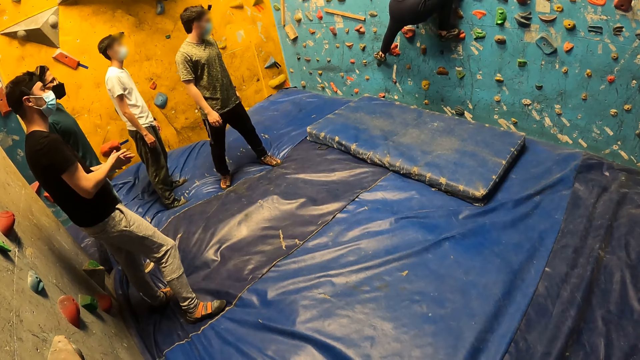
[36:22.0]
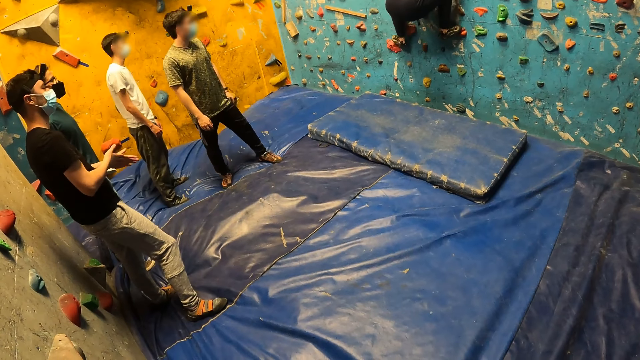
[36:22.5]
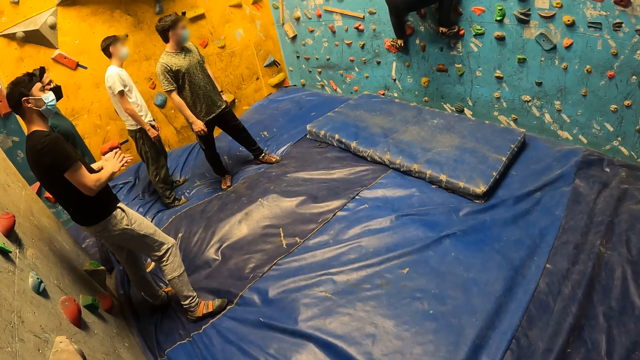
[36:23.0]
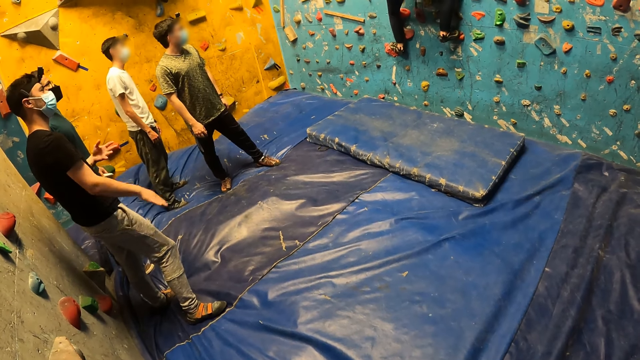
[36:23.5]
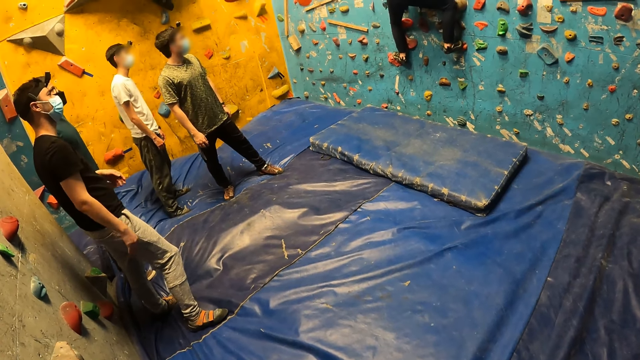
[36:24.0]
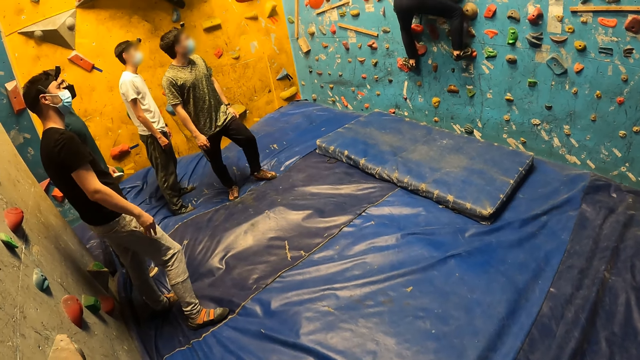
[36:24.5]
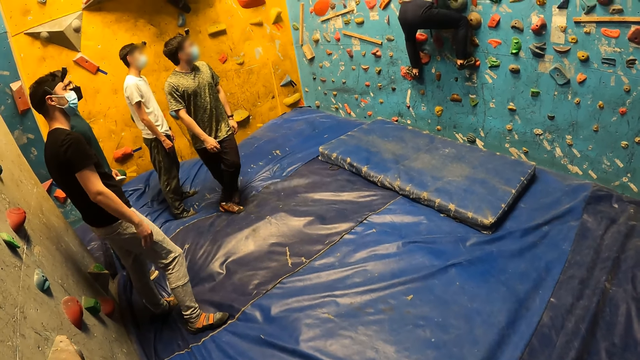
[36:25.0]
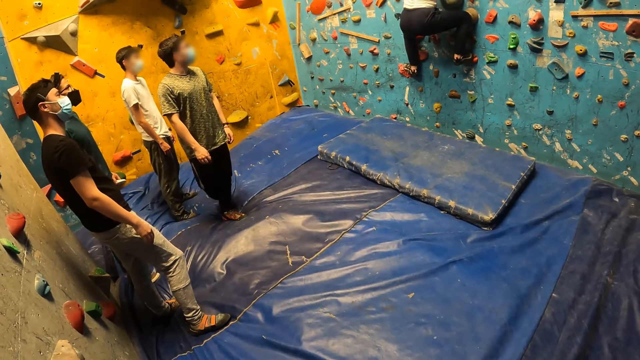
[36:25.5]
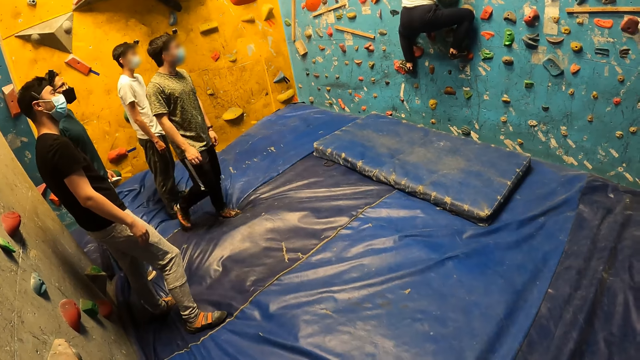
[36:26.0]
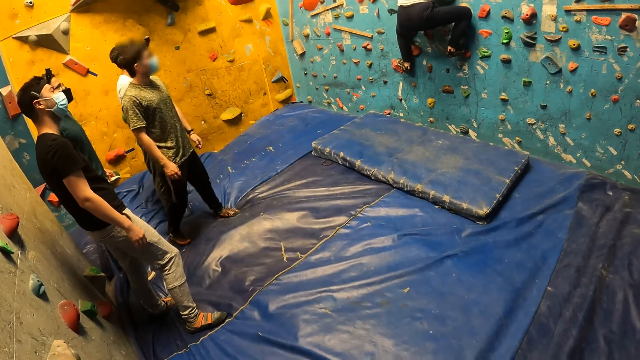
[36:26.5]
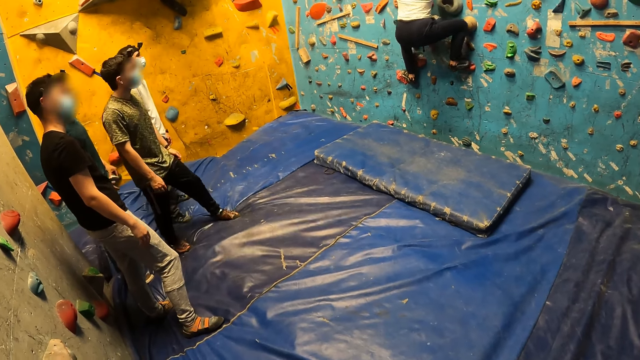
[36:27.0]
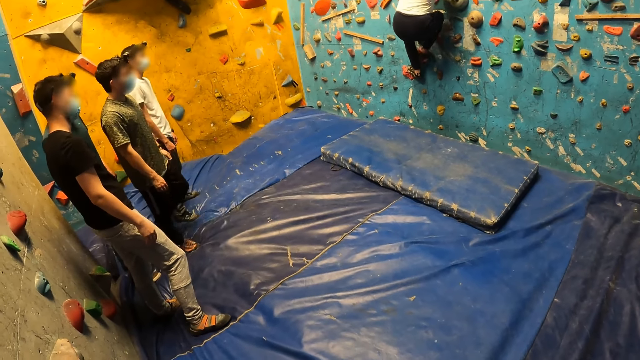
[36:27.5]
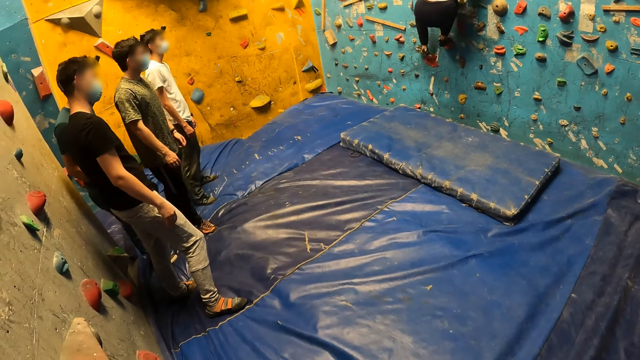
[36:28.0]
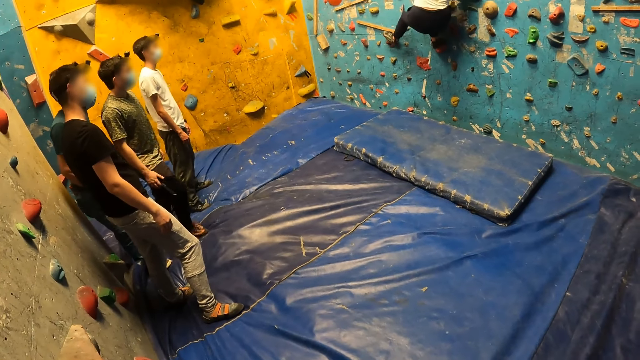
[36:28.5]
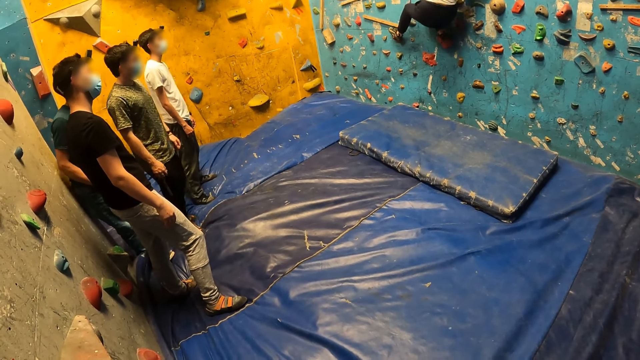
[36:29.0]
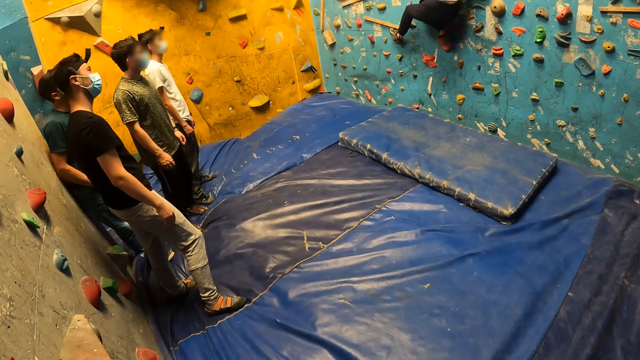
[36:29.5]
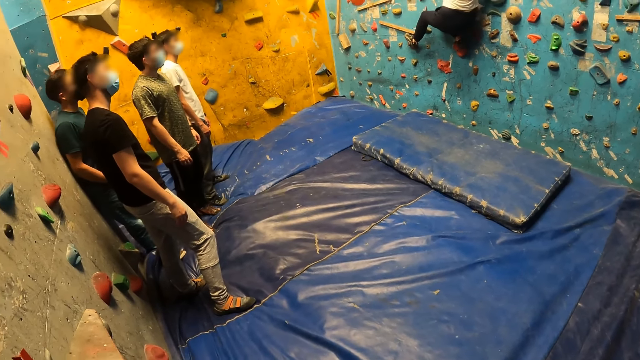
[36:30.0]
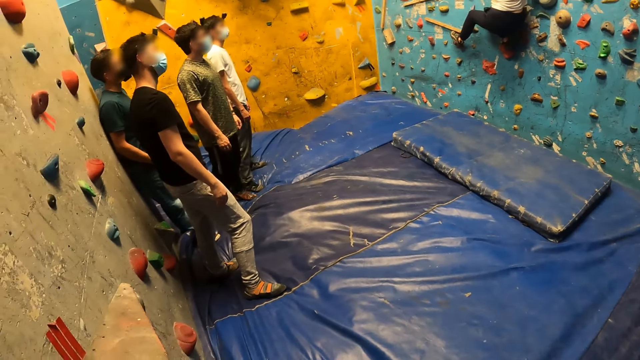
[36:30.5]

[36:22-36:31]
A man rubs his hands.

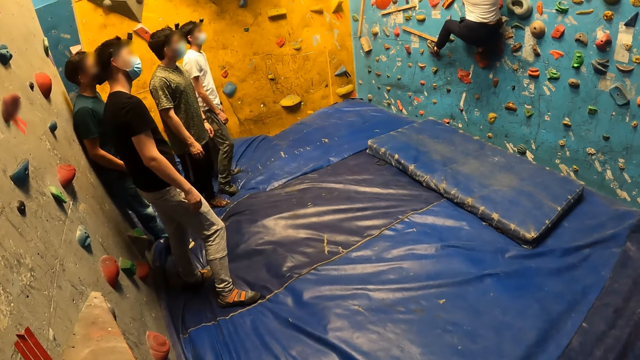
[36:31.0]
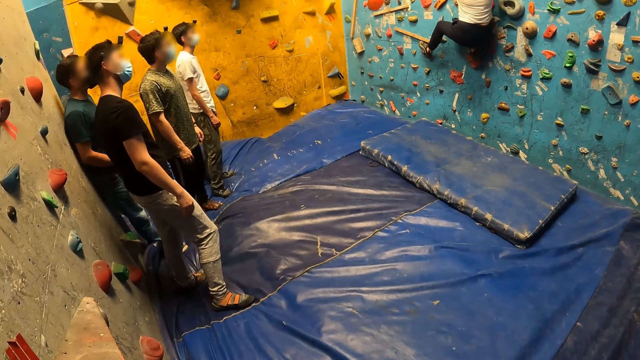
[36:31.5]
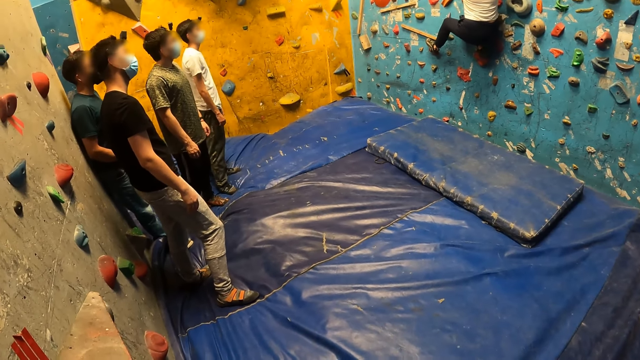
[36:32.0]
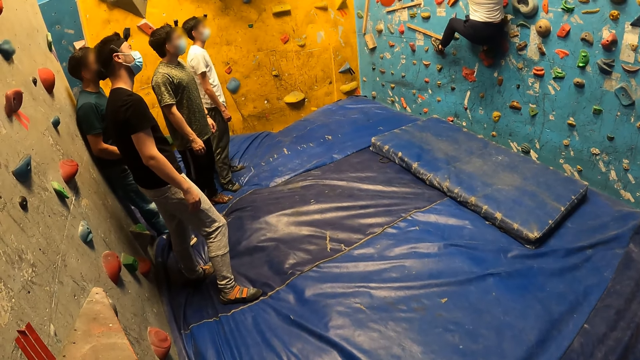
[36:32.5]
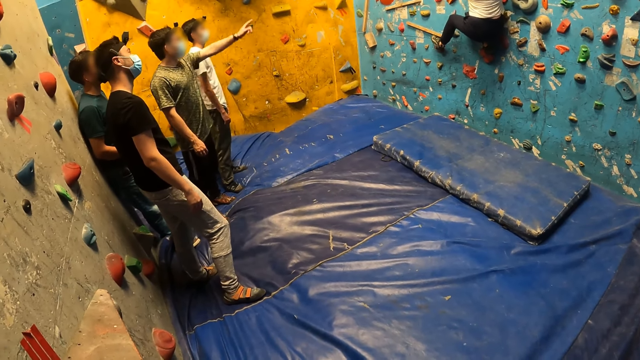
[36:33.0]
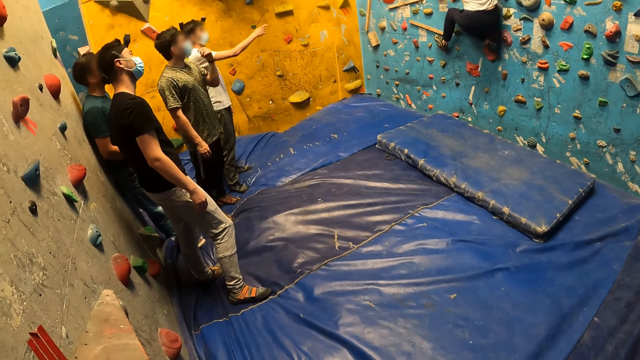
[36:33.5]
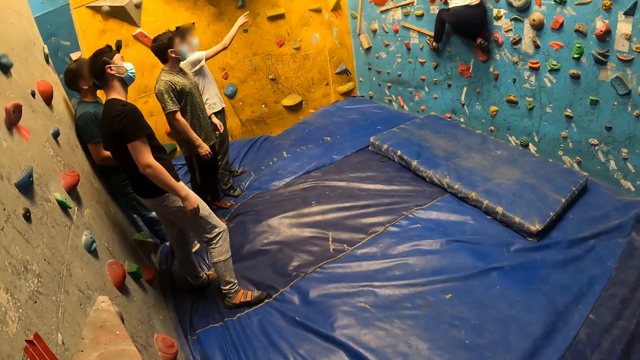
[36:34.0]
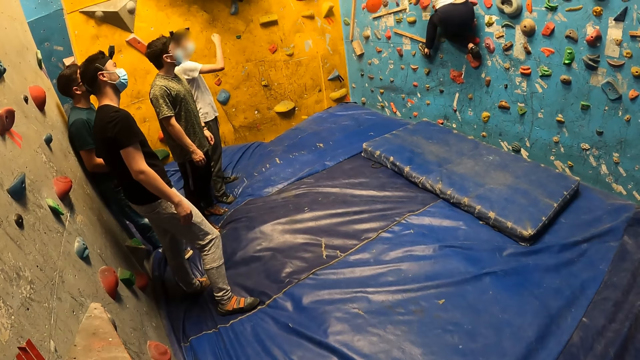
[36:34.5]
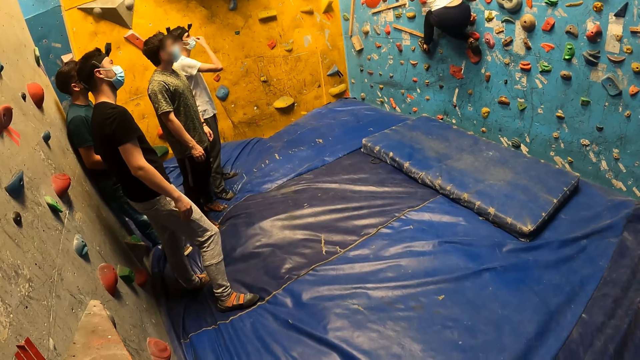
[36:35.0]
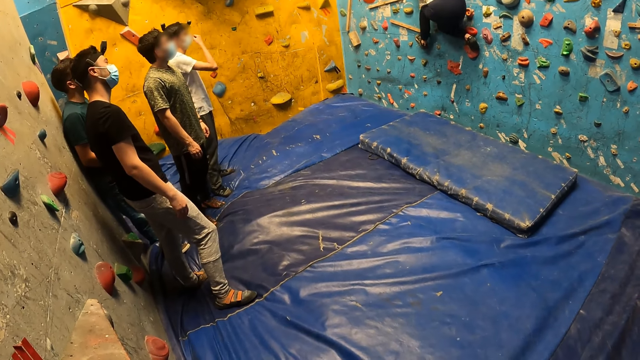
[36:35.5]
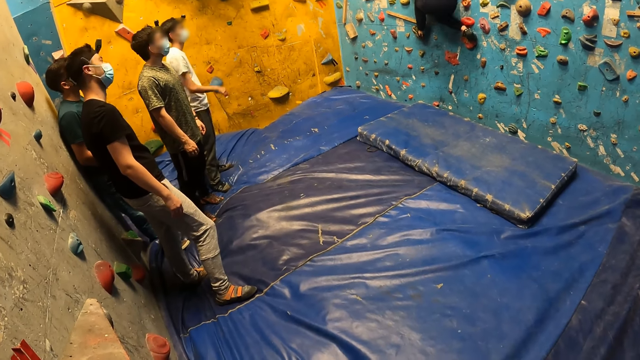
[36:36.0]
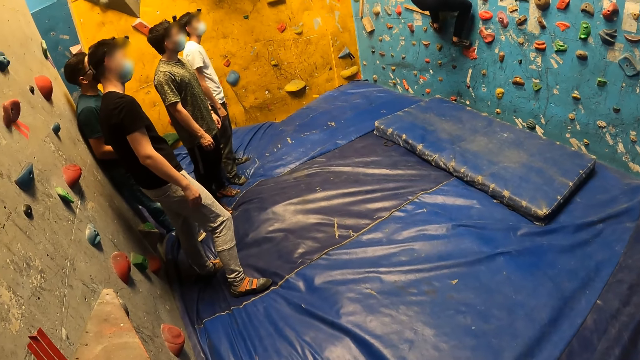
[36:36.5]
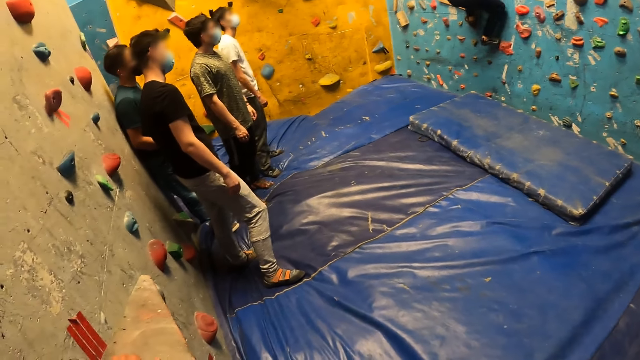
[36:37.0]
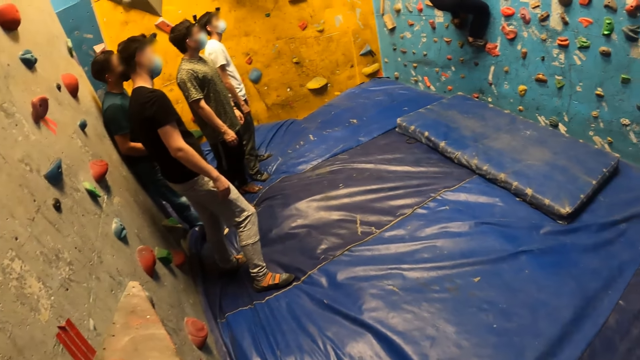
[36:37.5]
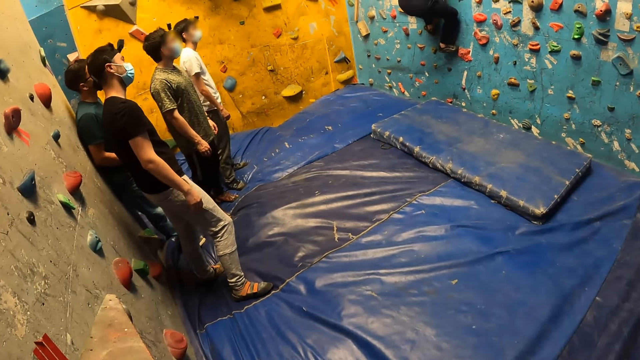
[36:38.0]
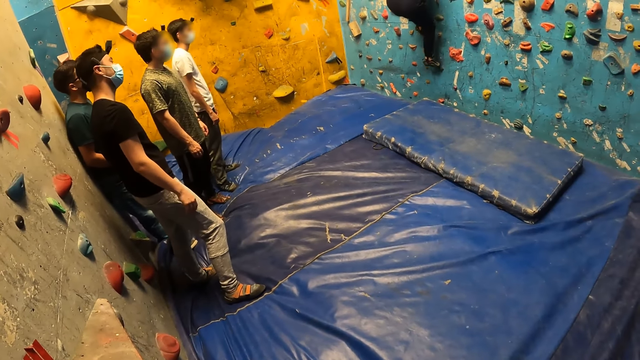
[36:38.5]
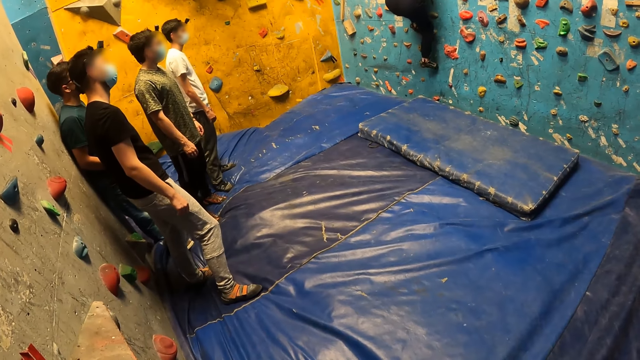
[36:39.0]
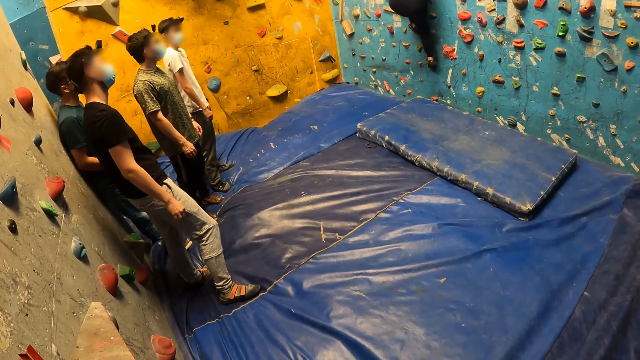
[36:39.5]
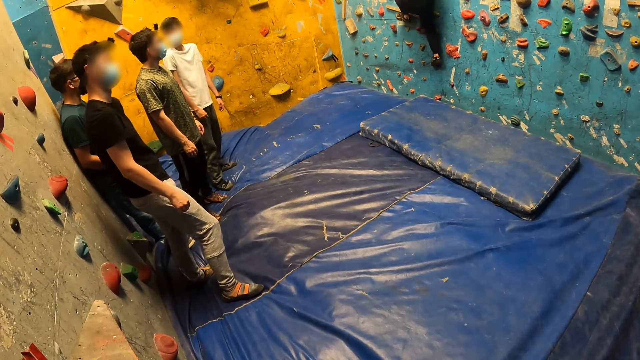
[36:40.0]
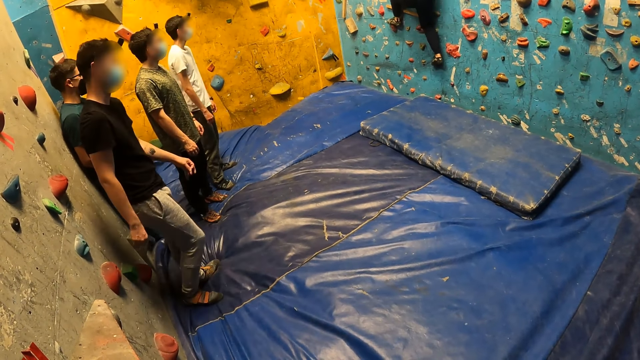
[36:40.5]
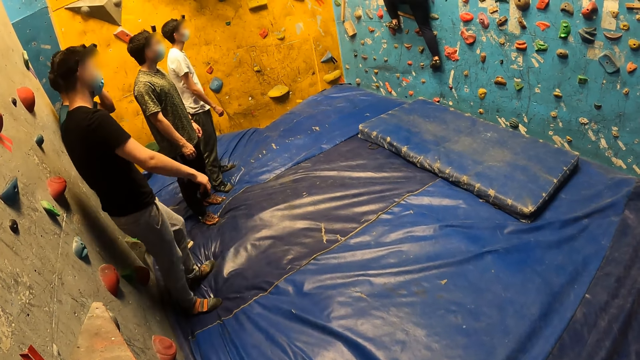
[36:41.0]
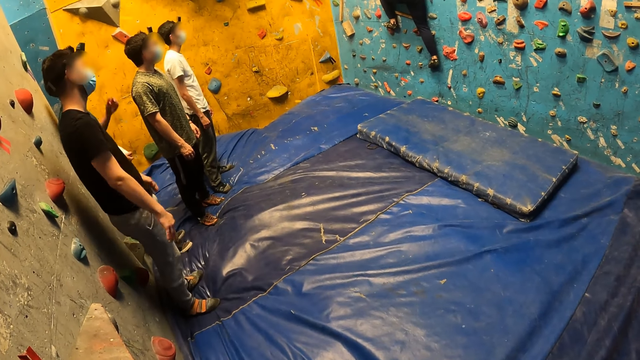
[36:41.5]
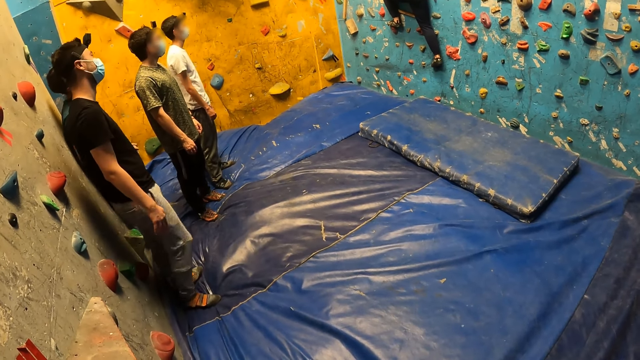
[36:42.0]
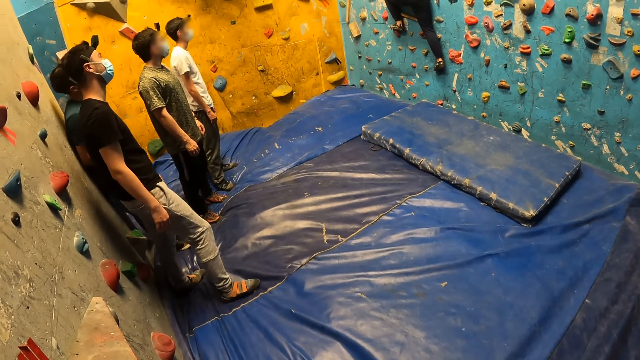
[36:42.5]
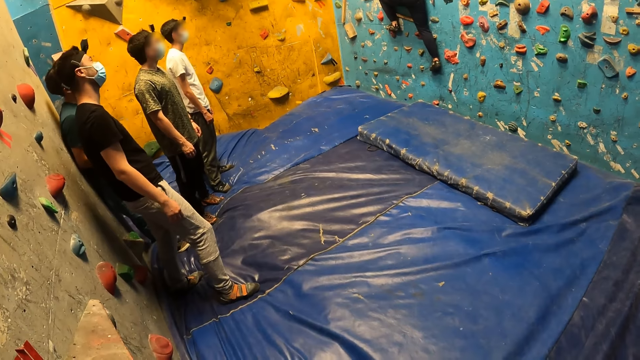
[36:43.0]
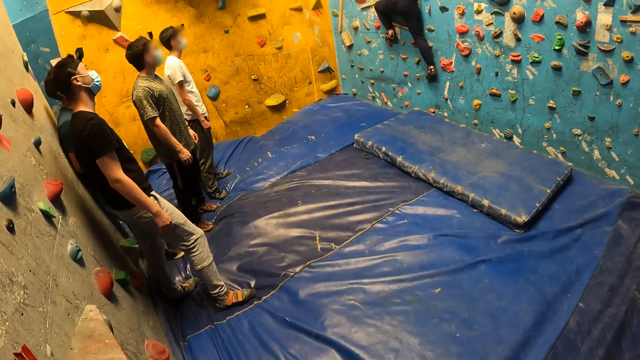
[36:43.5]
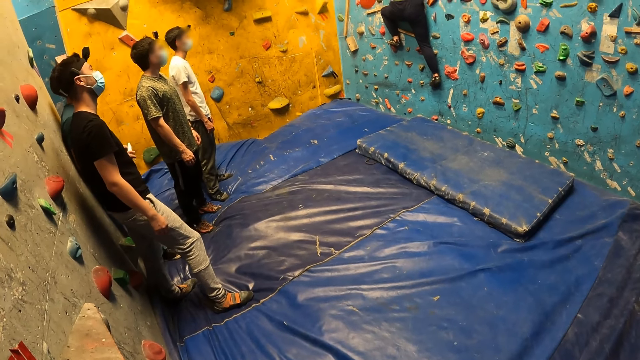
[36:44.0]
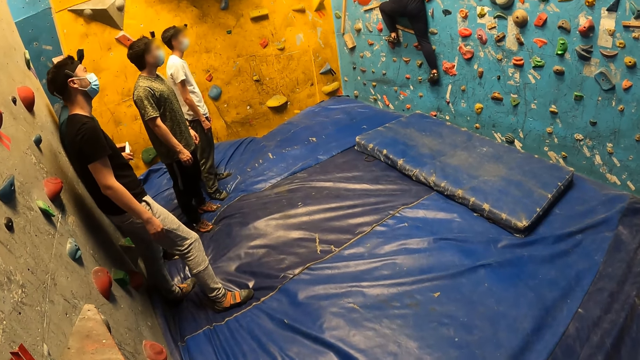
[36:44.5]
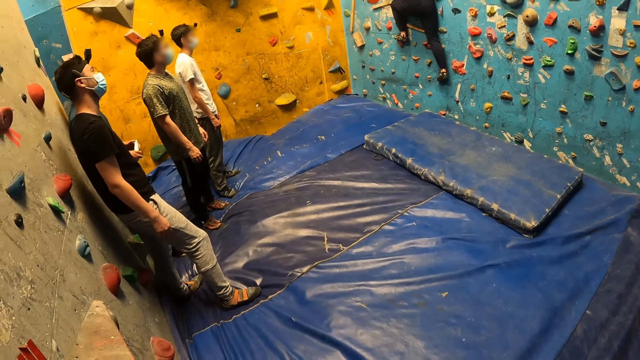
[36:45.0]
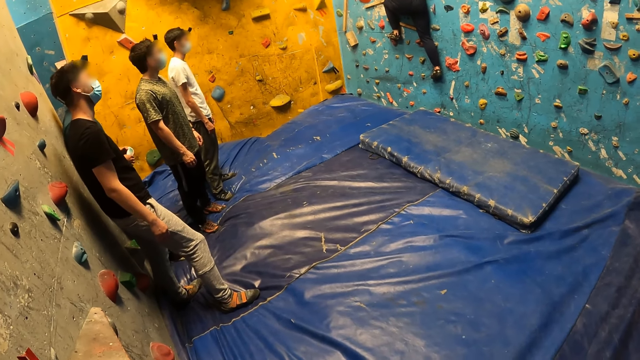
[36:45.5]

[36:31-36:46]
A man points at the wall climber. Another man points at the wall climber. Another man adjusts the nose mask on his face with his right hand. The camera wearer looks around. Another man adjusts a nose mask on his face with his left hand.
